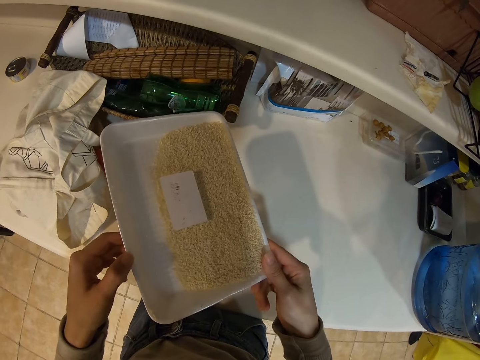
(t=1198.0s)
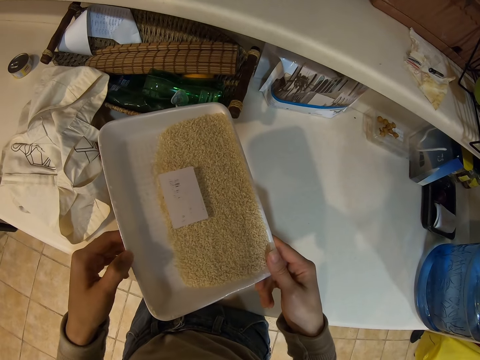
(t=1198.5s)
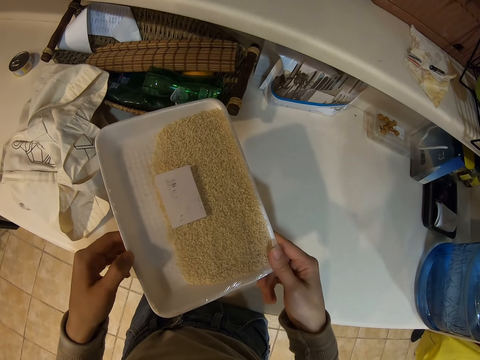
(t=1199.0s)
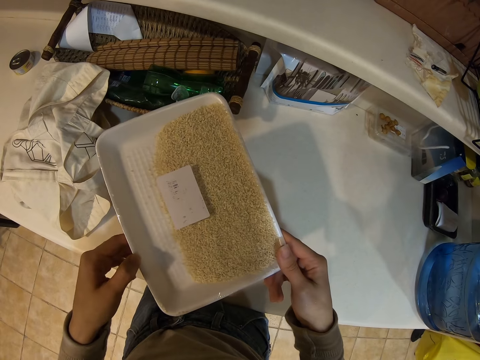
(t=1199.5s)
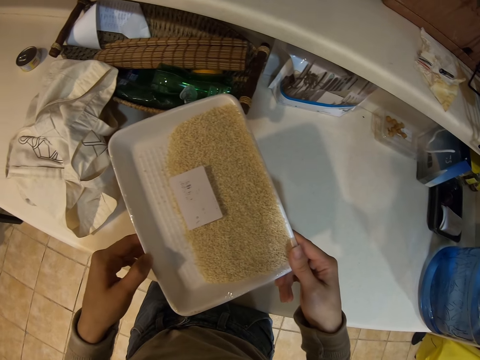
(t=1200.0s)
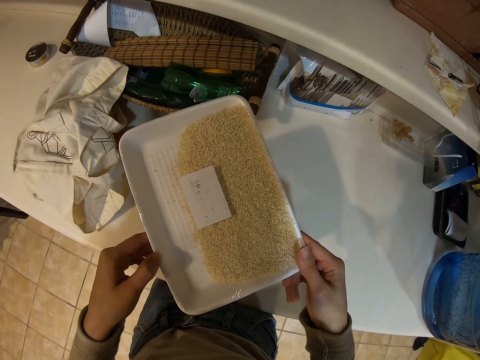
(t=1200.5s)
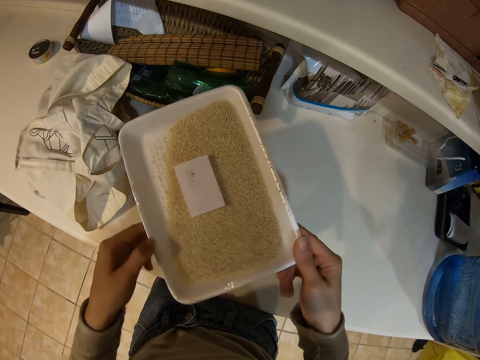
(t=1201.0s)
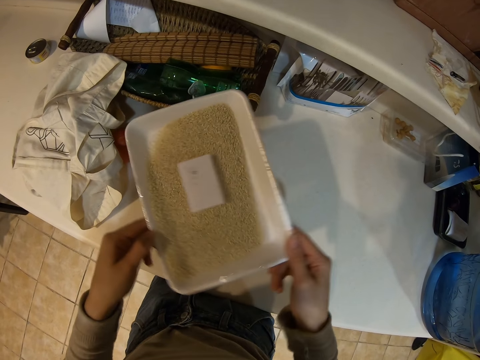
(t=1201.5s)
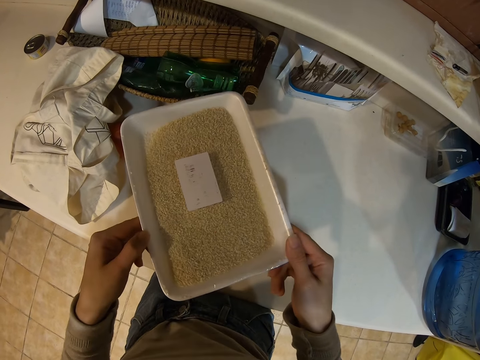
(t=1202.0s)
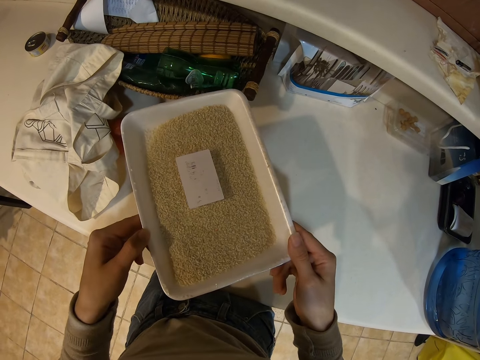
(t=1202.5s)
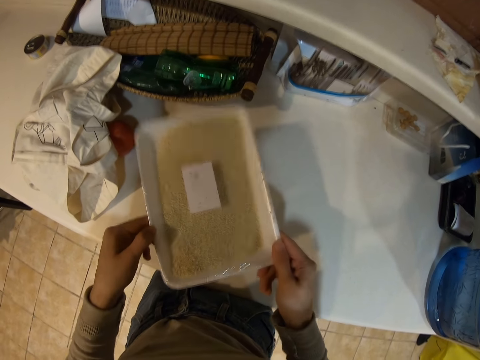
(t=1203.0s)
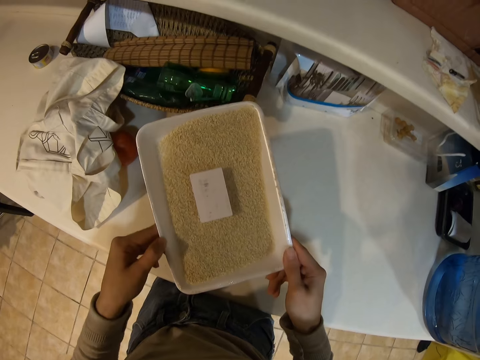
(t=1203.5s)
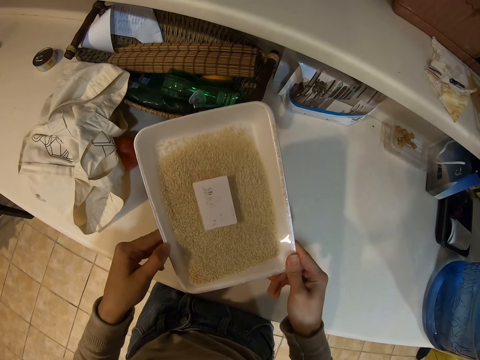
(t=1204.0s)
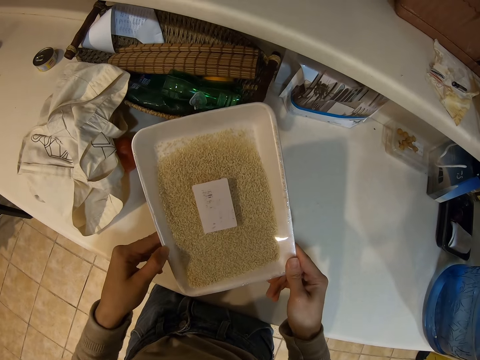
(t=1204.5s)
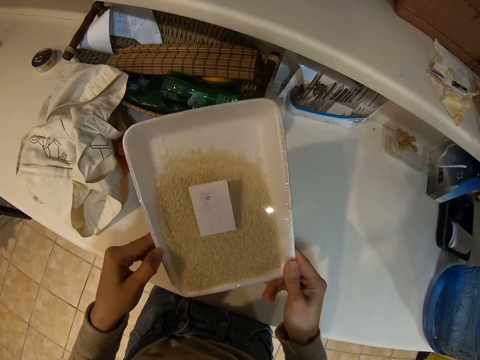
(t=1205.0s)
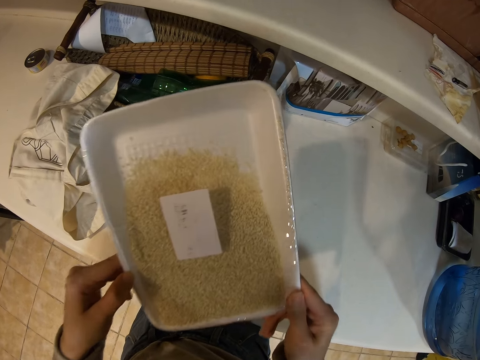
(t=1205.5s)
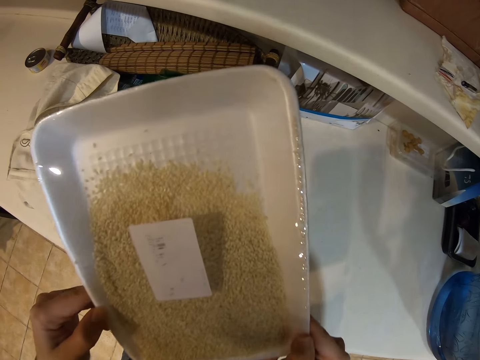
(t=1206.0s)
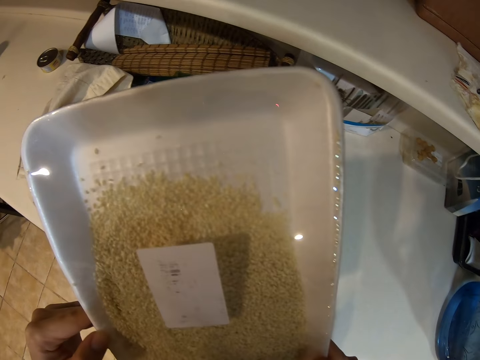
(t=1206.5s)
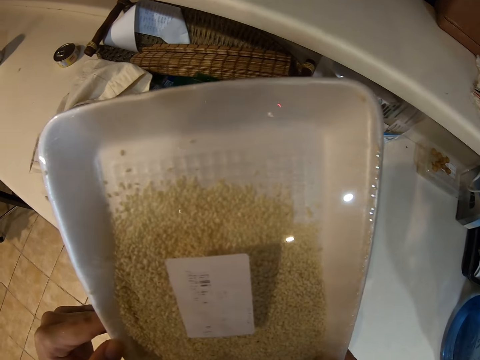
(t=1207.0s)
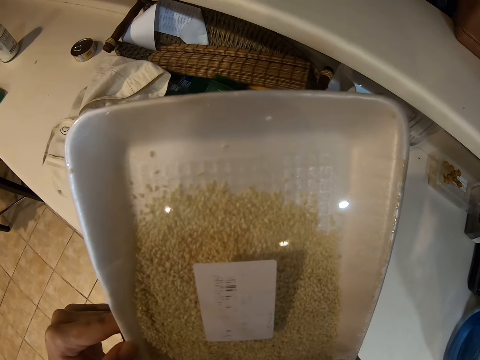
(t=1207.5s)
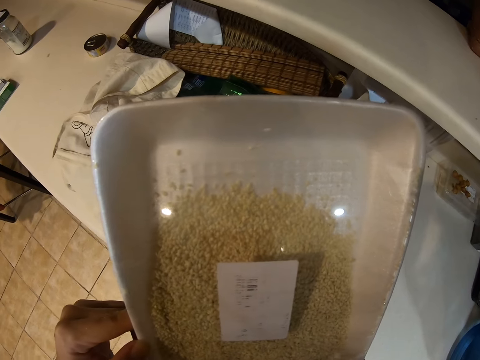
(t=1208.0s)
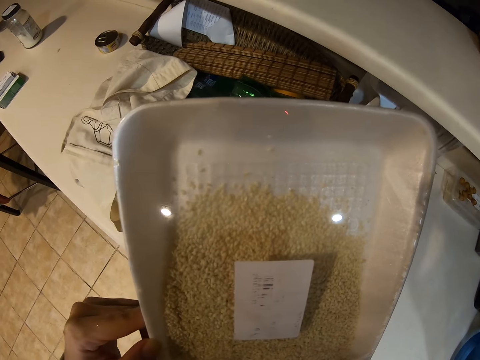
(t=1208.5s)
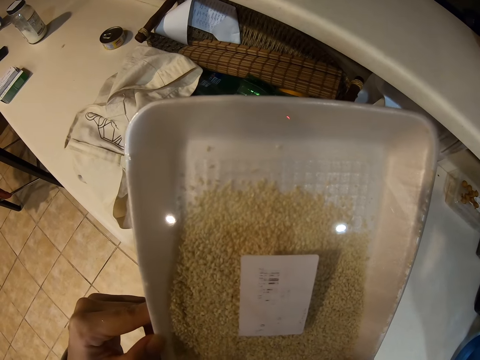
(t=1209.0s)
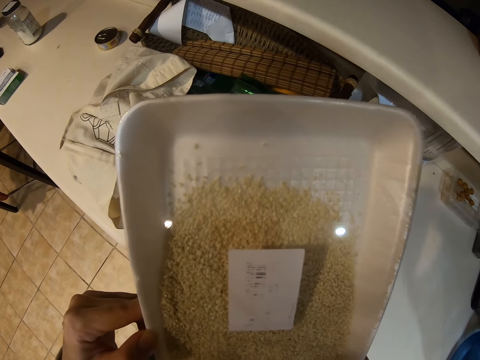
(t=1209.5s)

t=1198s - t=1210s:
The camera wearer adjusts the sugar in the bowl. They look at the sugar in the bowl. They shake a pack of something.

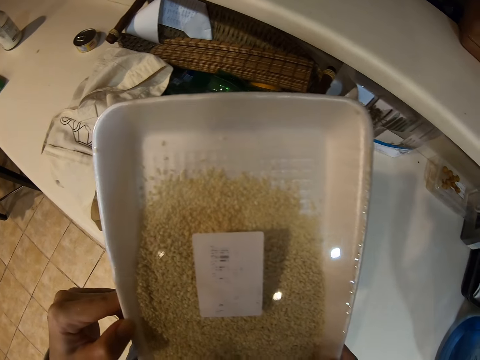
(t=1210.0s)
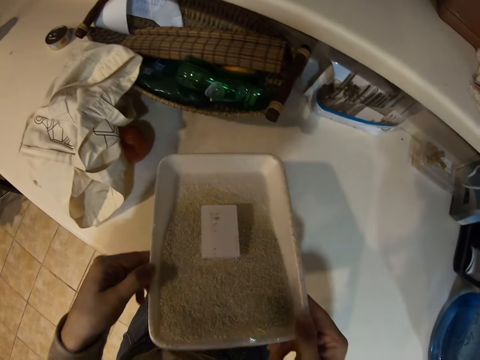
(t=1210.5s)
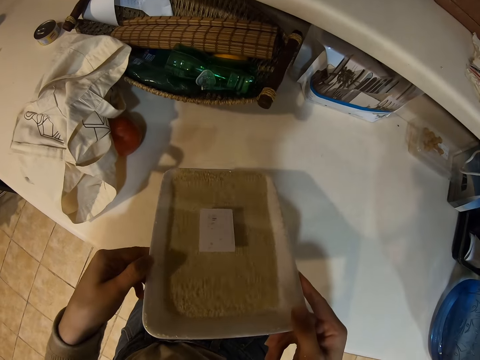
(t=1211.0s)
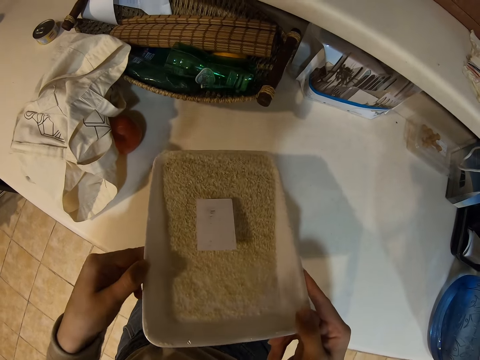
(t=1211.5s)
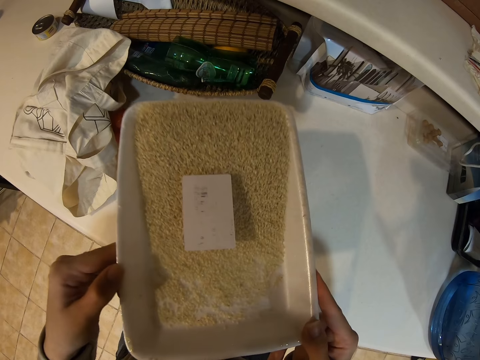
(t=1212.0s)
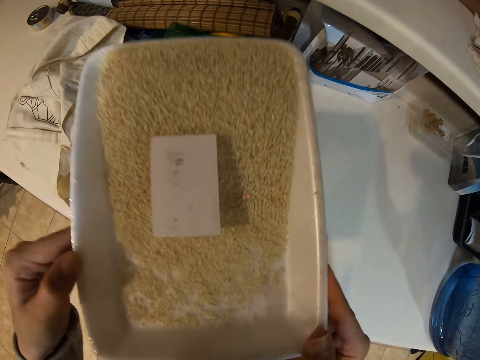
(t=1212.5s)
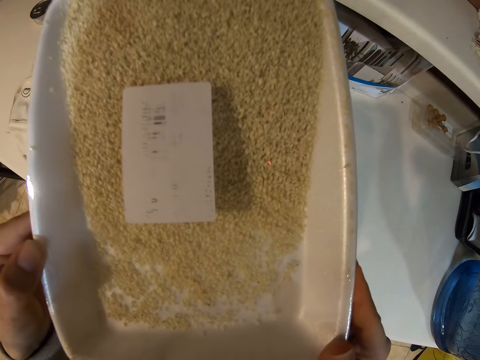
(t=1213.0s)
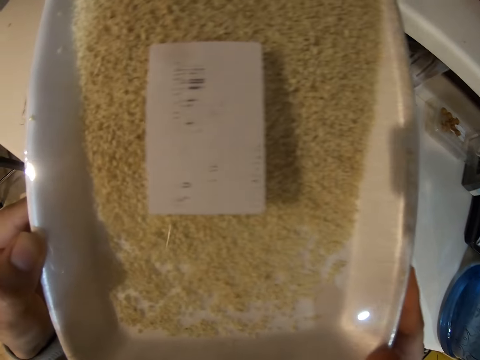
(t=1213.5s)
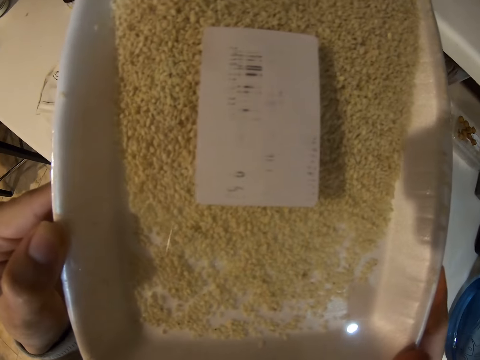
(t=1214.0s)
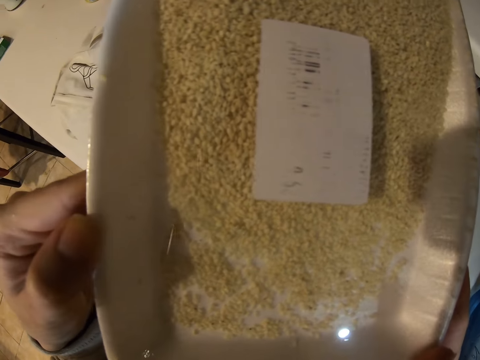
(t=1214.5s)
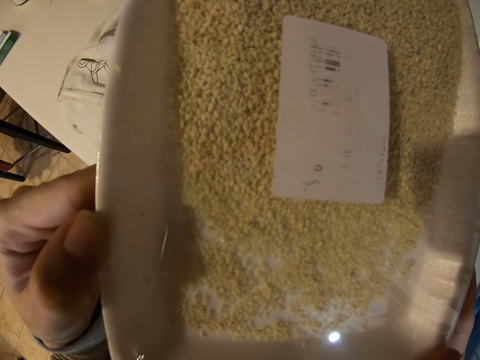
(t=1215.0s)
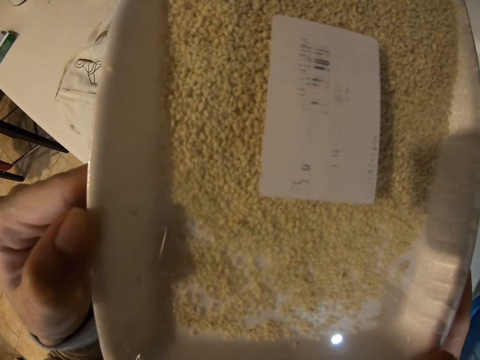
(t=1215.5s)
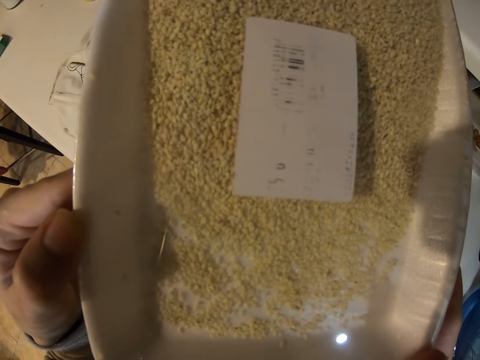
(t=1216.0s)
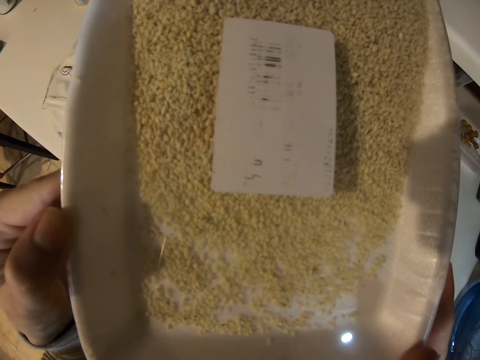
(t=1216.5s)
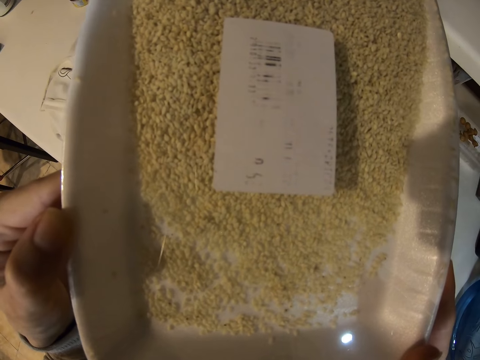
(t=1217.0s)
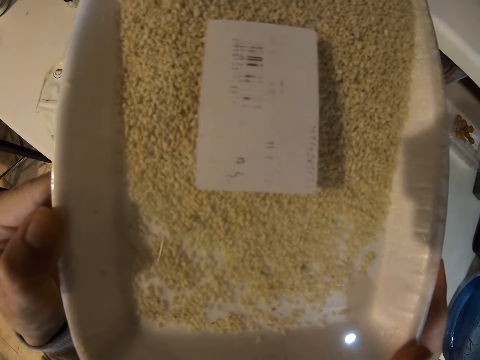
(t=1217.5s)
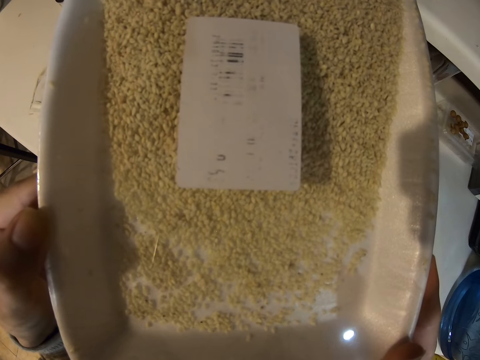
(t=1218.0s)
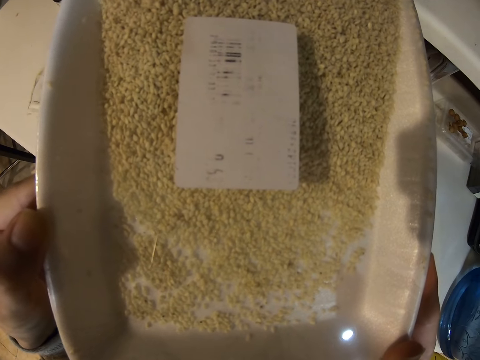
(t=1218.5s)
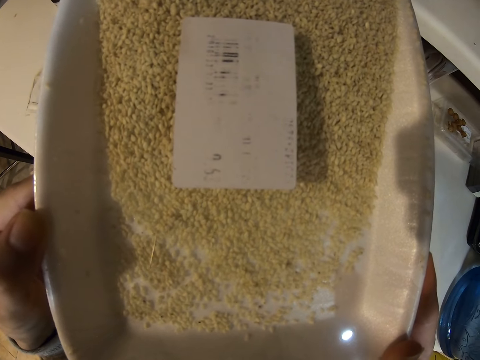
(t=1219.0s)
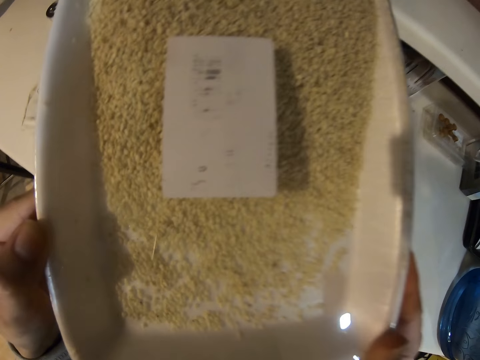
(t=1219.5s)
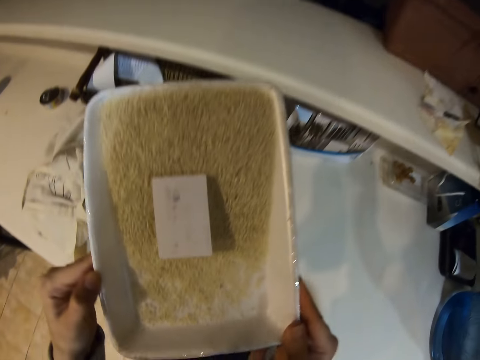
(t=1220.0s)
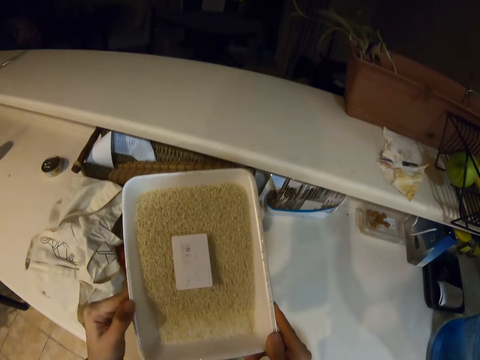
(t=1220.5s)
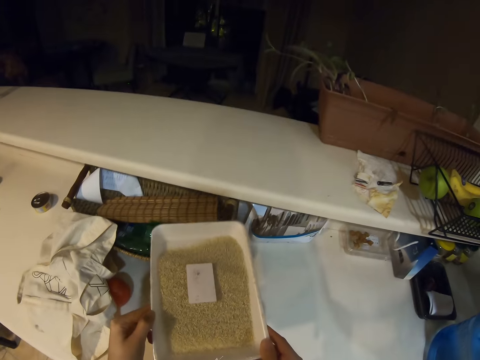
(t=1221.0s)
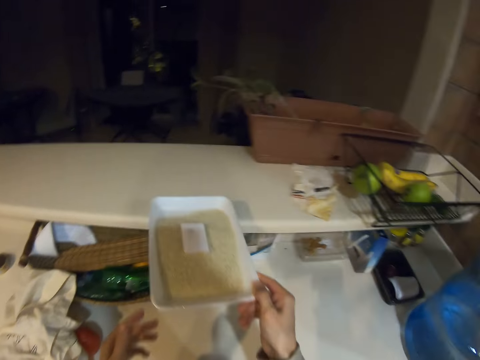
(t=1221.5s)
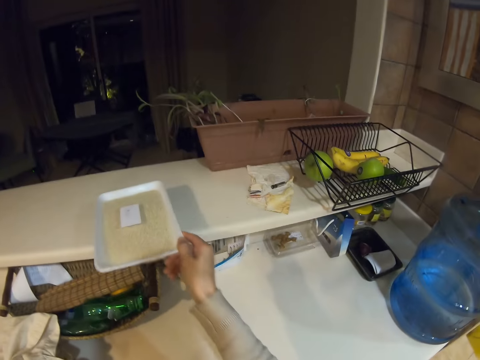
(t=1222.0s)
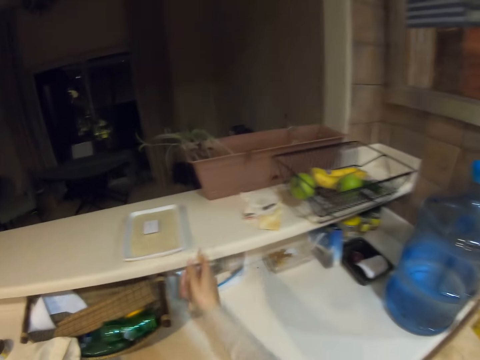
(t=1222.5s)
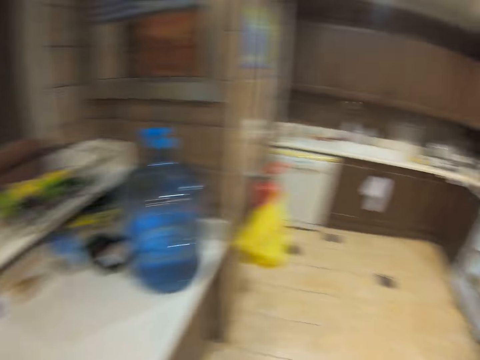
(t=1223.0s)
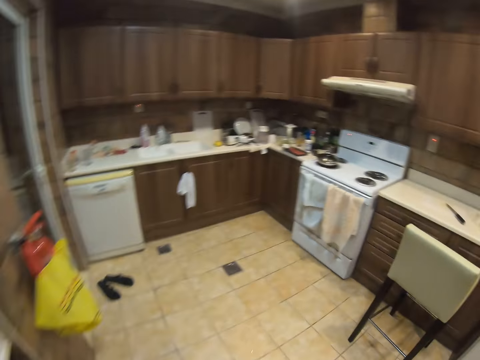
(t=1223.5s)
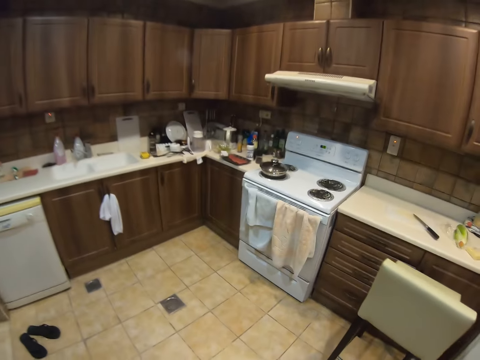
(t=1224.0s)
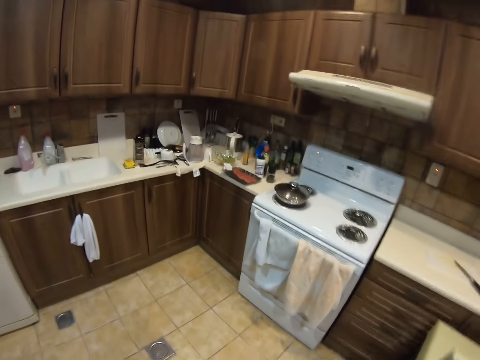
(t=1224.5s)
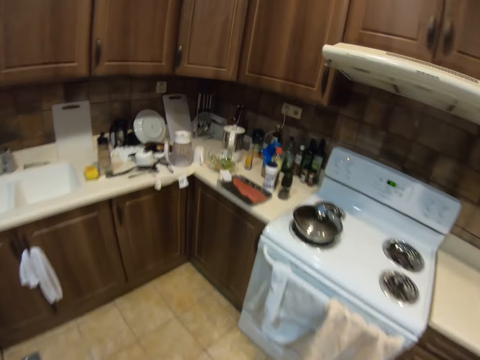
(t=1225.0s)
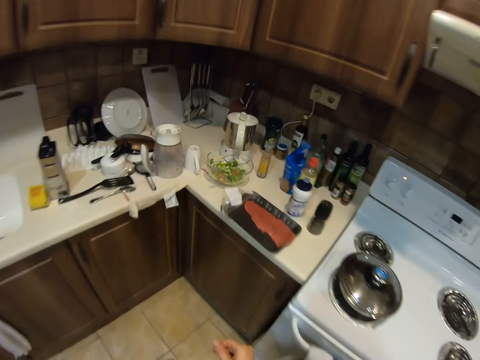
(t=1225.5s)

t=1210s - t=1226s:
The camera wearer adjusts the sugar in the bowl. They look at the sugar in the bowl. They adjust the sugar in the bowl. They throw the pack of something on the bench. They place the bowl of sugar on the shelf counter. They turn around the kitchen. They walk around the kitchen towards the cooker.
